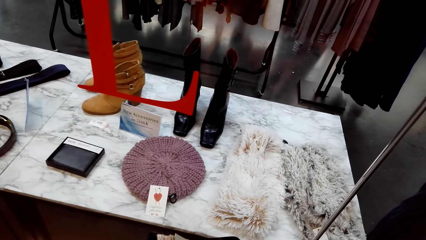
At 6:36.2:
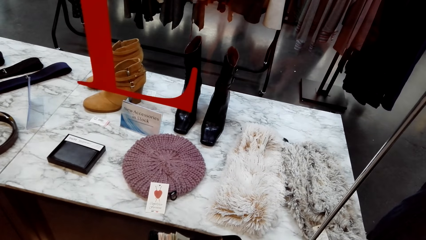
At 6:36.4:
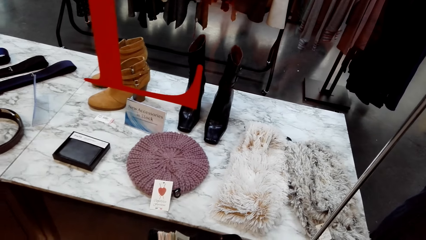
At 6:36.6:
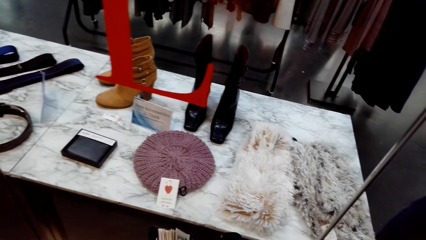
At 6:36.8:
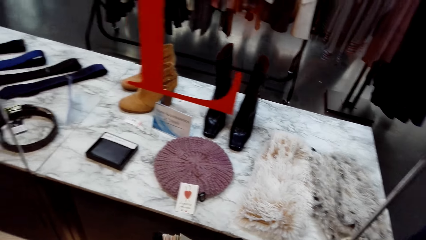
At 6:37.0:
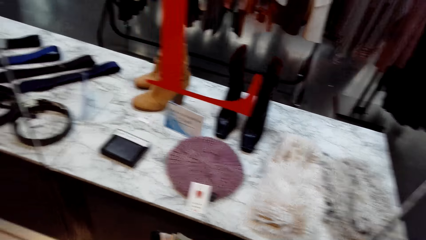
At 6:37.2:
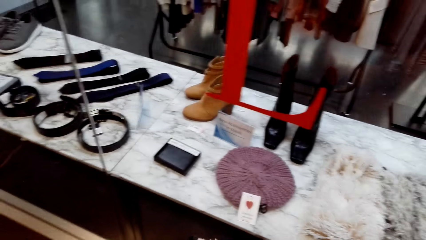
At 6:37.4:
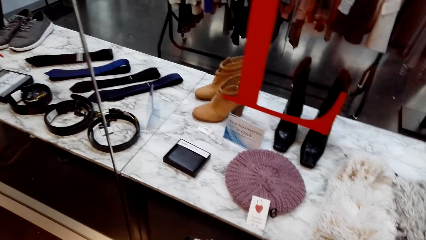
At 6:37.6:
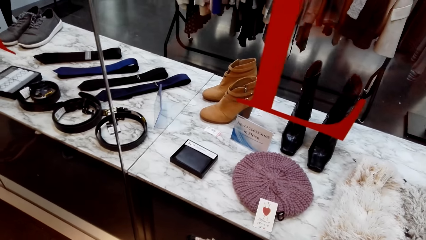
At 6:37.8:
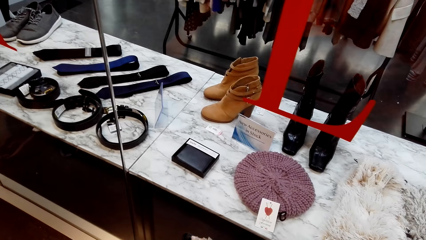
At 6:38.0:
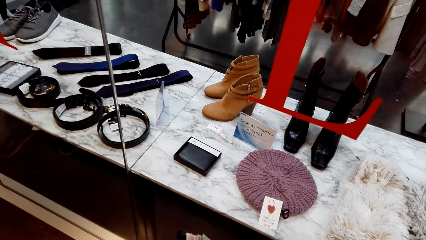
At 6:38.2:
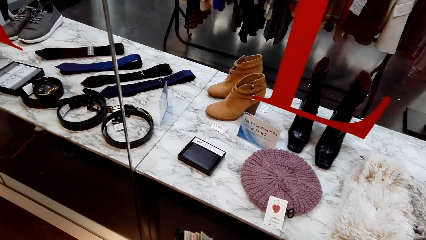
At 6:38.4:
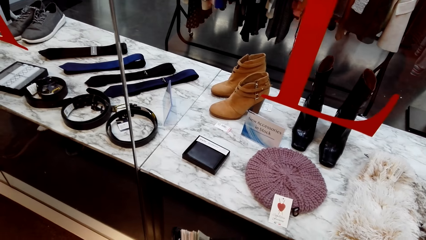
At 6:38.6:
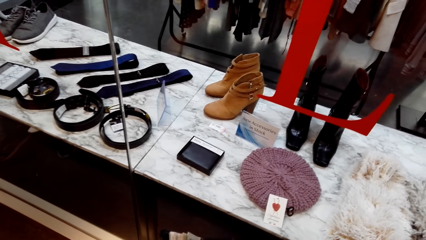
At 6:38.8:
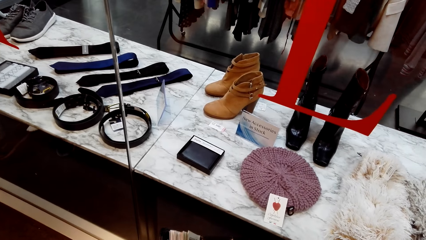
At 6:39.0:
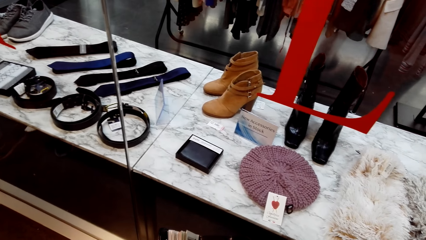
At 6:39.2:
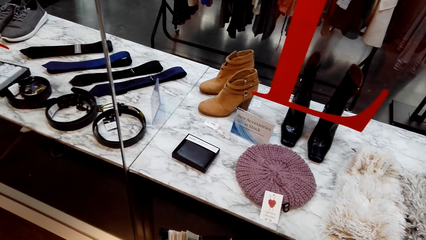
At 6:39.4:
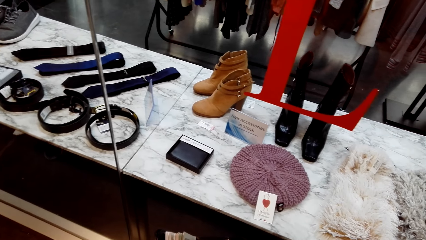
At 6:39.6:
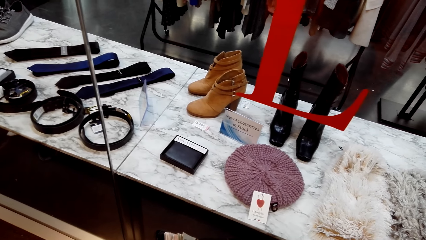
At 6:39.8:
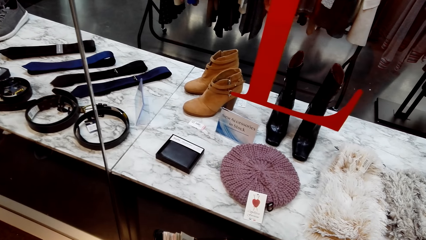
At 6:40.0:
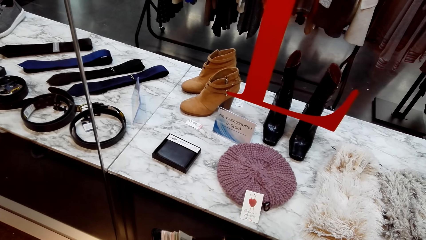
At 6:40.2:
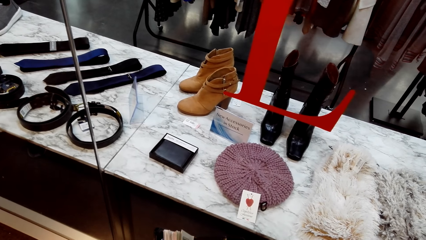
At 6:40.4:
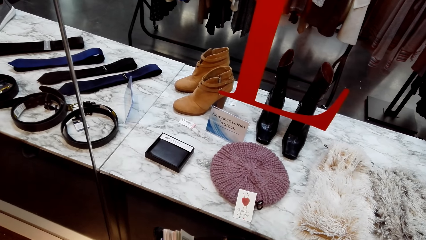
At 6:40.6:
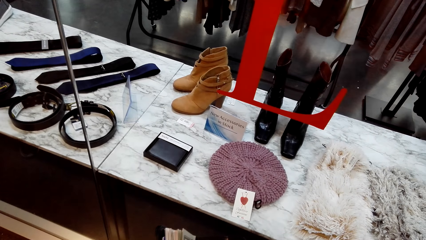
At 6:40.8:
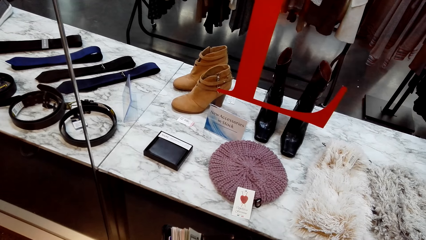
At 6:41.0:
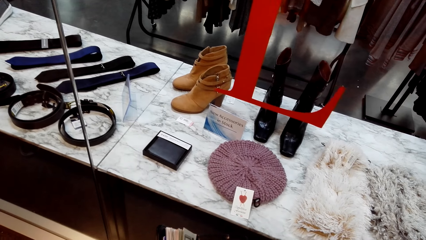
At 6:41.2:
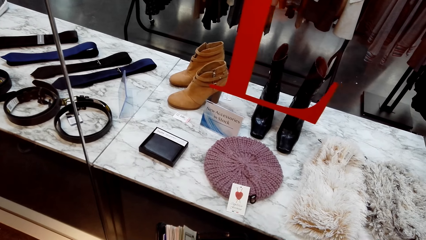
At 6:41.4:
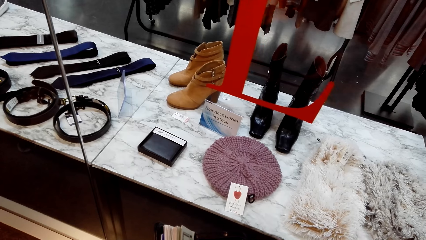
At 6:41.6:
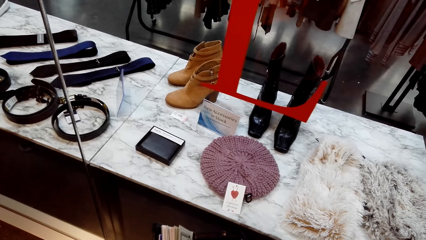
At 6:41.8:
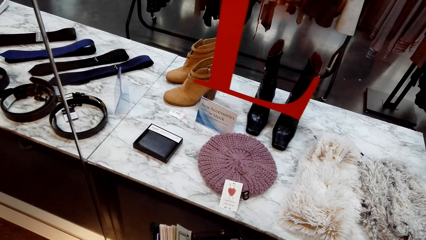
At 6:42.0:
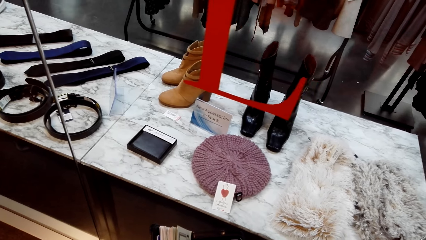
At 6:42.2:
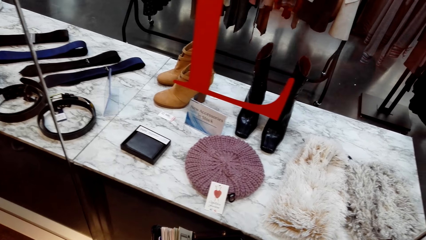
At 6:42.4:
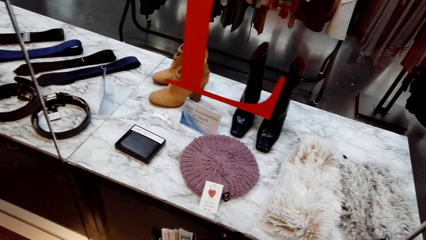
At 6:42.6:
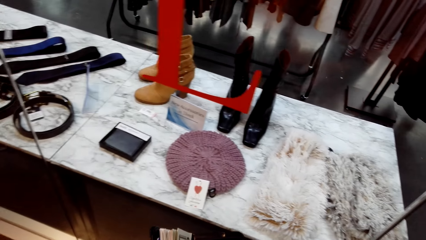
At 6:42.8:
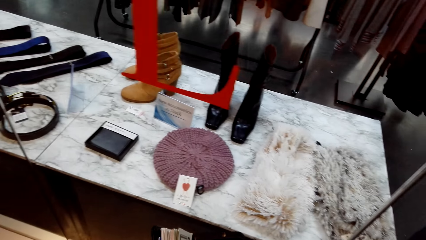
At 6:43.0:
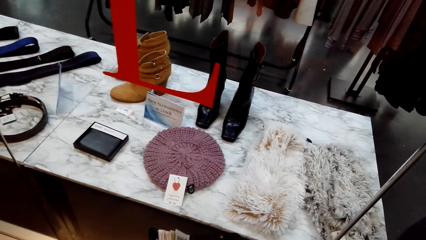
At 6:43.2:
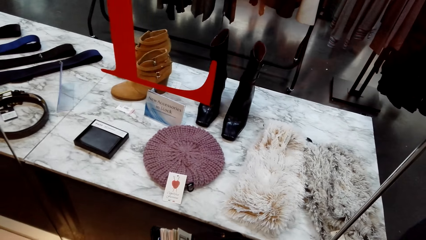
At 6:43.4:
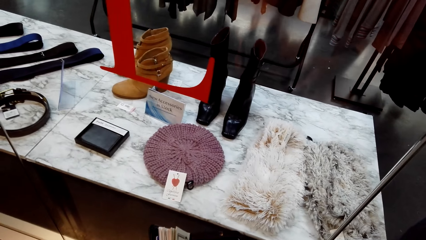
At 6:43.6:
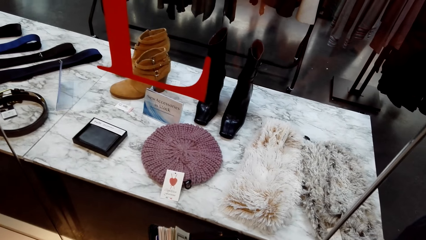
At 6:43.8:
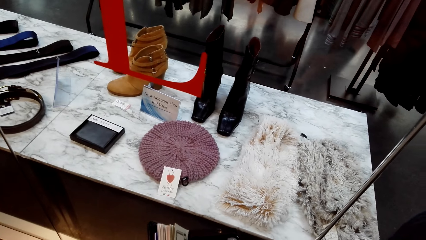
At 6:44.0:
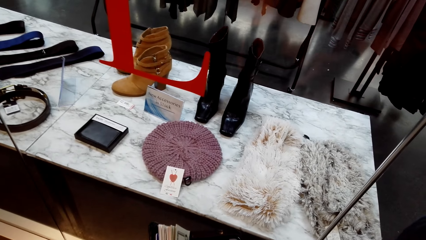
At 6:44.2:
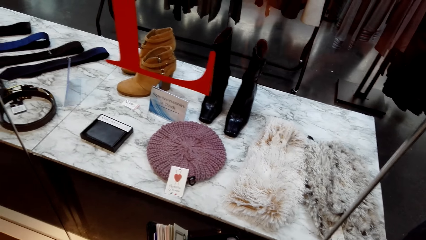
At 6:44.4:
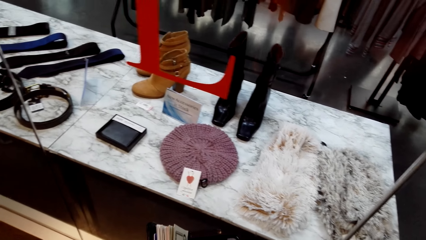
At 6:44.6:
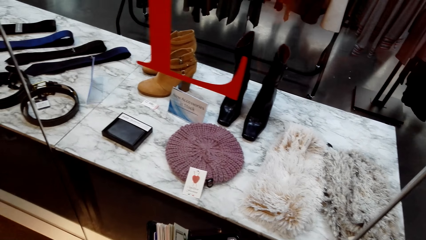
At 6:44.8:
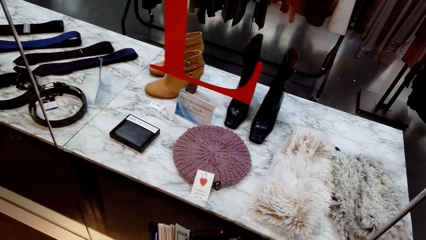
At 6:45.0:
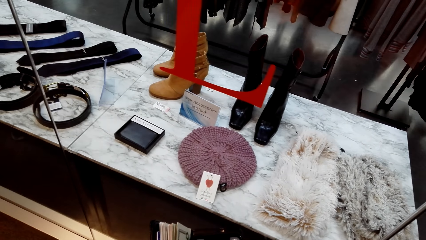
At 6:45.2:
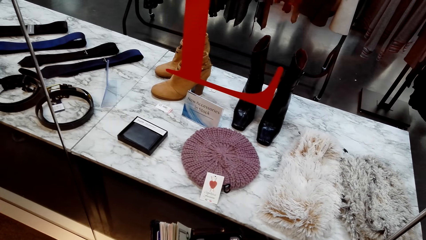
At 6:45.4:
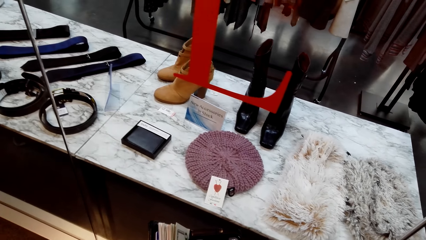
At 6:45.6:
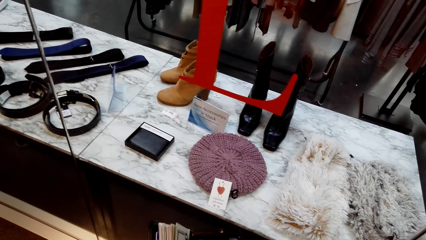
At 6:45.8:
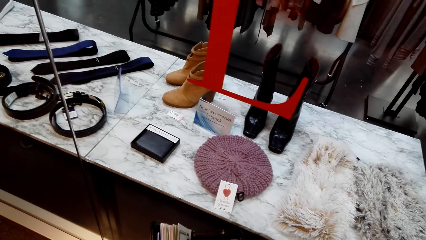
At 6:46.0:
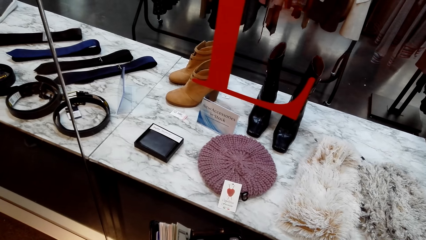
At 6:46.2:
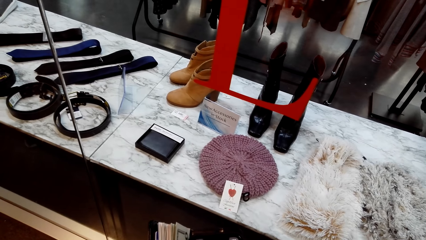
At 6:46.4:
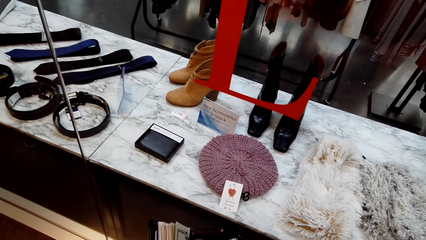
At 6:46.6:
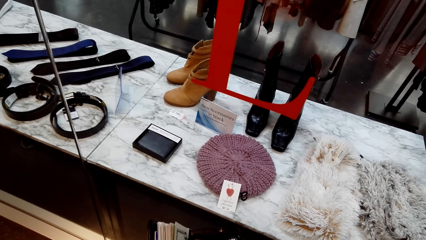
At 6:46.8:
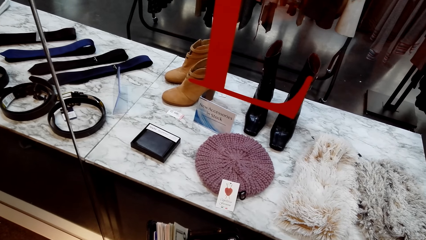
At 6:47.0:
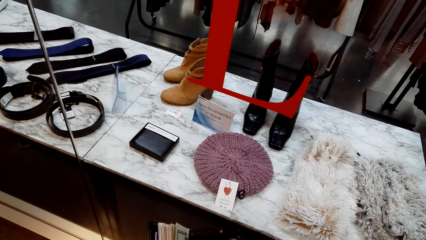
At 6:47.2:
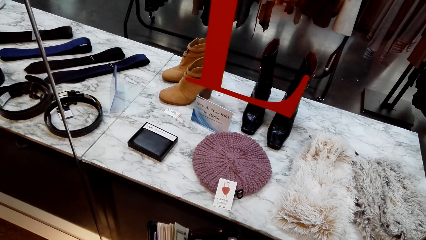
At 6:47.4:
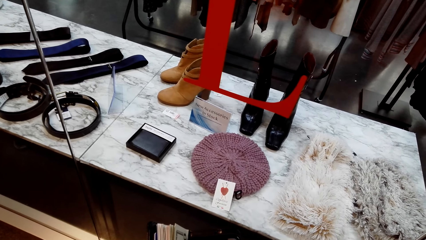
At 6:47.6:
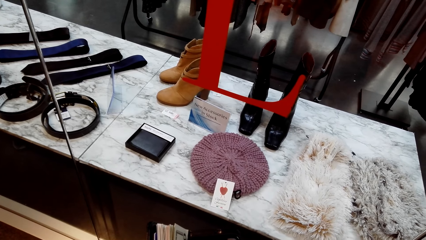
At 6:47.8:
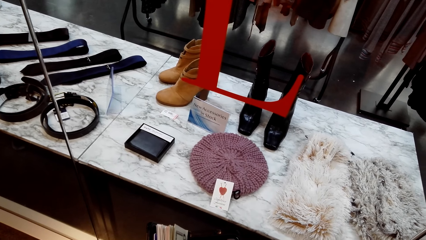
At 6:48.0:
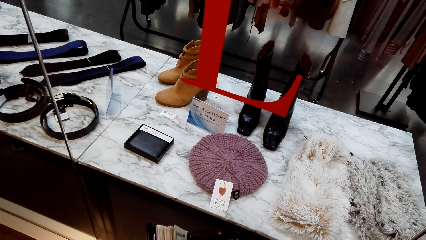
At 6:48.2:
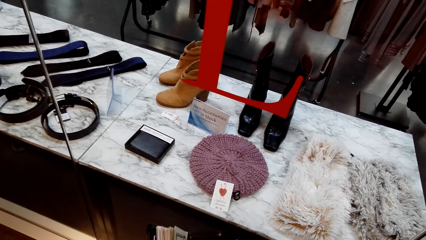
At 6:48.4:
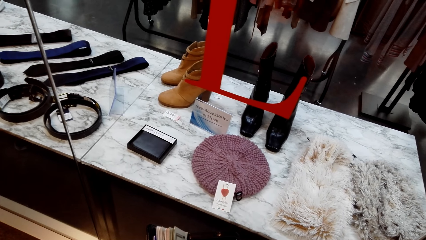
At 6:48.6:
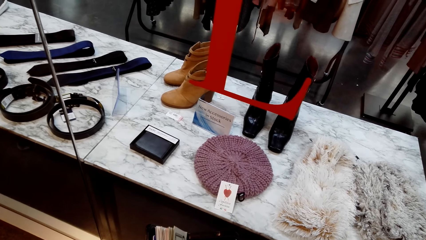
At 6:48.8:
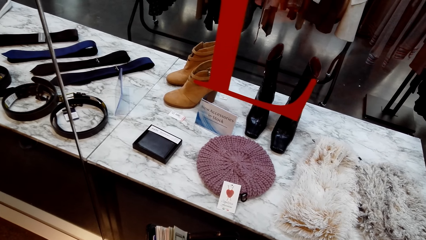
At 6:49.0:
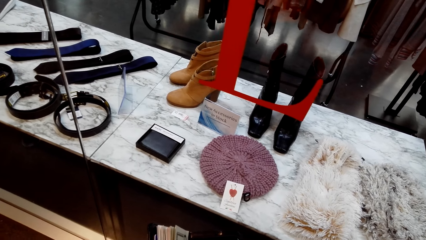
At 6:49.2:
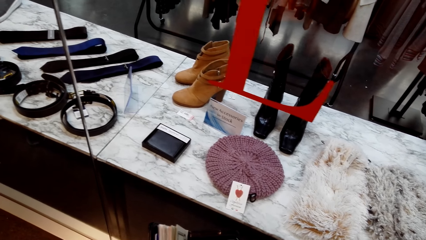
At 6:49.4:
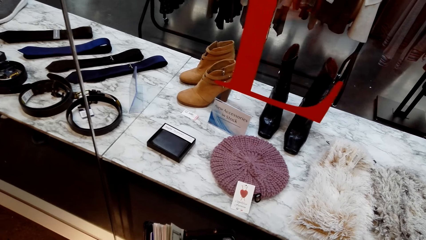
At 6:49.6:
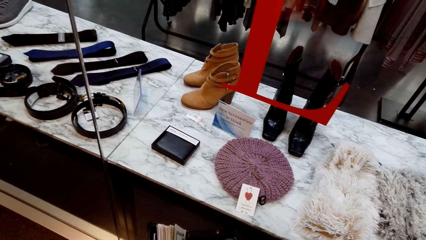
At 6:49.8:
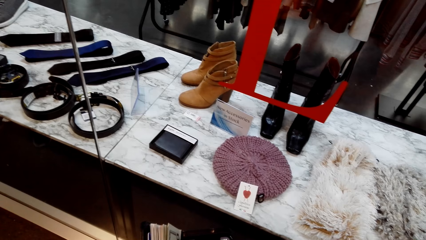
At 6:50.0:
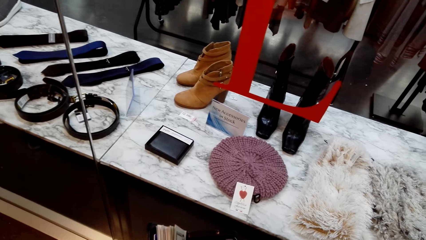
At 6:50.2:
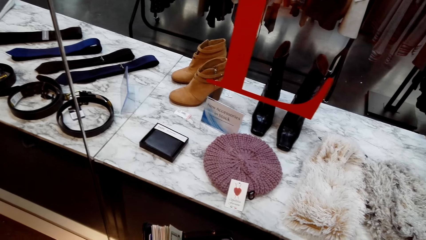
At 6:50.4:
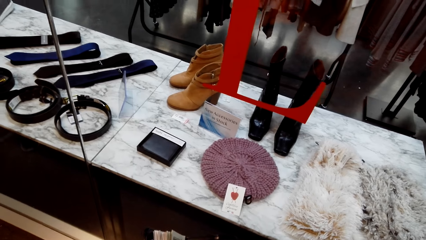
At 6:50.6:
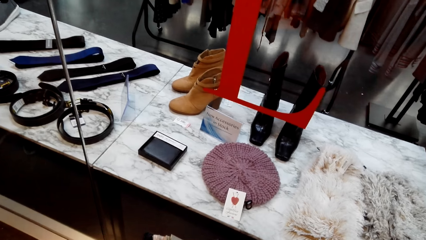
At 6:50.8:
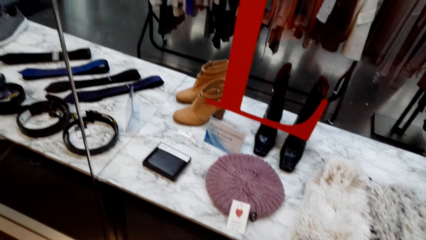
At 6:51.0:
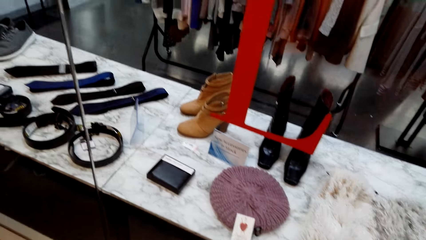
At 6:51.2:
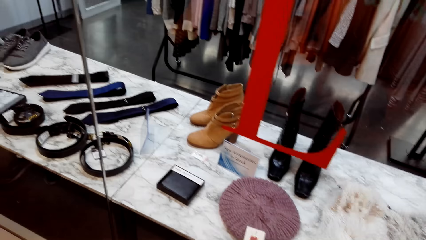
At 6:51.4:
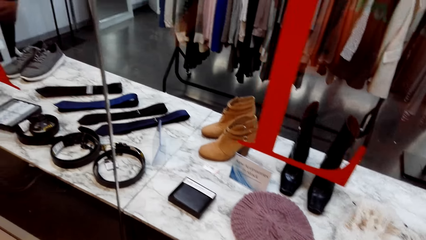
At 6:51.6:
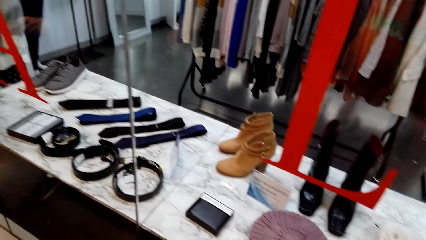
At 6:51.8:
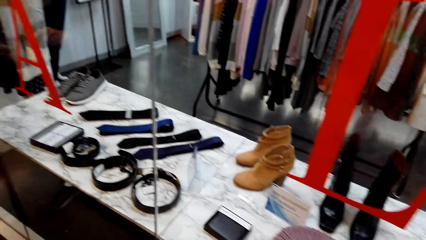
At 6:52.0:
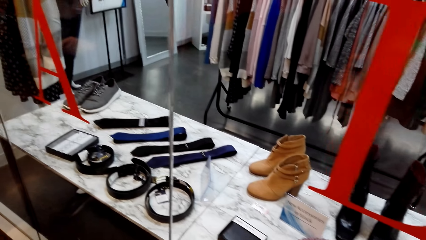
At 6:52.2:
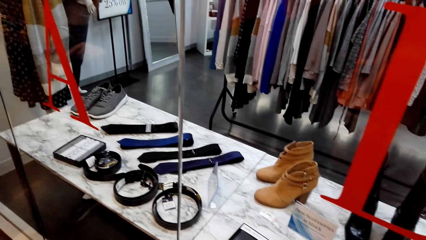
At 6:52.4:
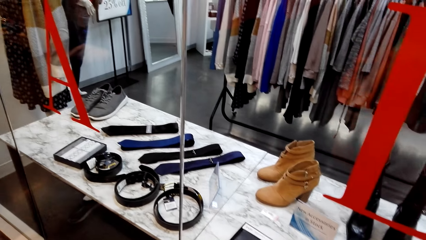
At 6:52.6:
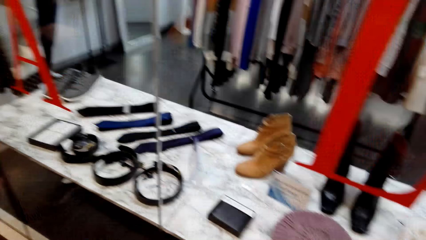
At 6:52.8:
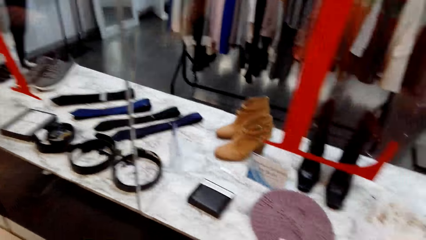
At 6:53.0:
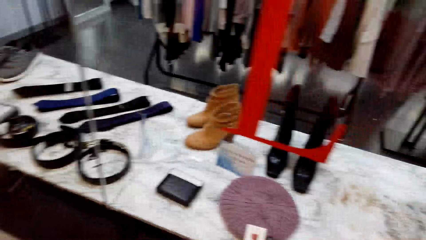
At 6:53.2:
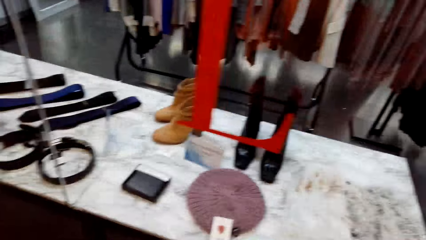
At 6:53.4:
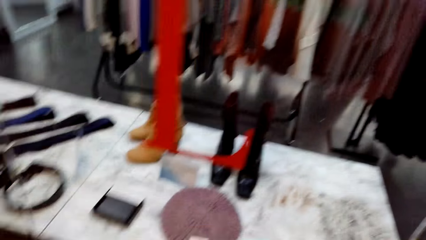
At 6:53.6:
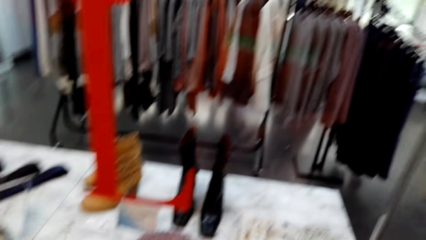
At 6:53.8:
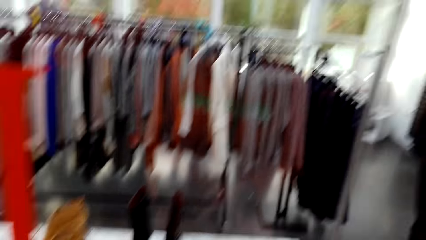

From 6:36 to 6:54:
The camera wearer looks around the clothing shop.
